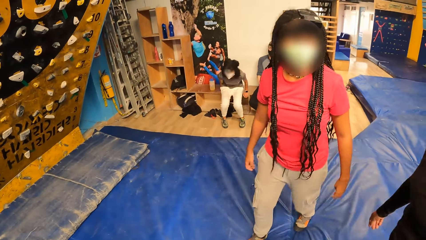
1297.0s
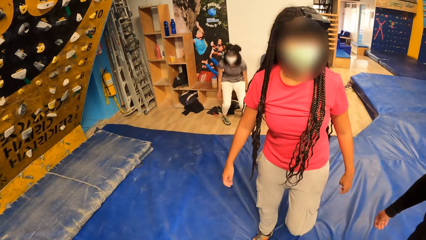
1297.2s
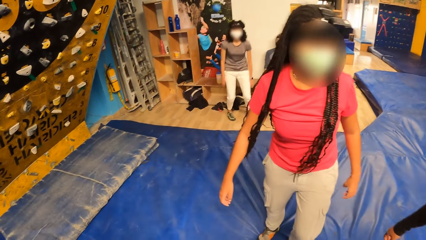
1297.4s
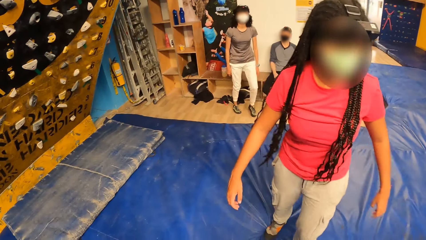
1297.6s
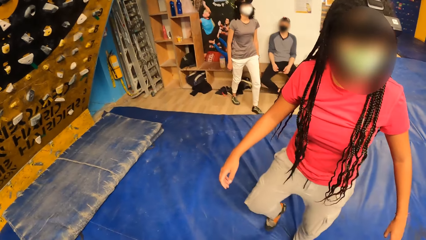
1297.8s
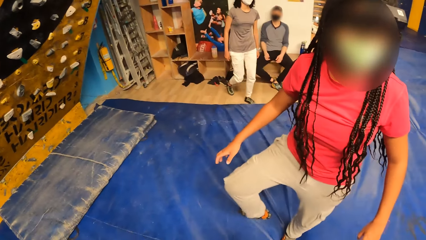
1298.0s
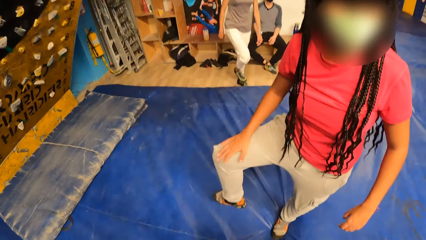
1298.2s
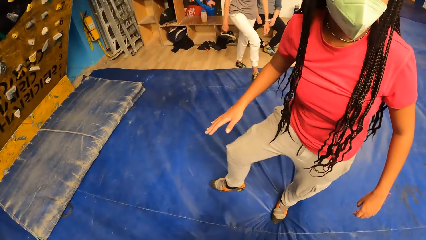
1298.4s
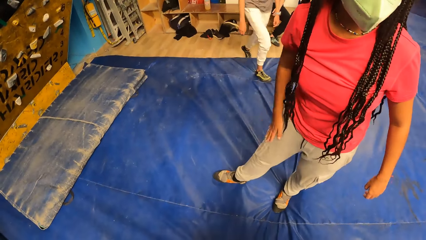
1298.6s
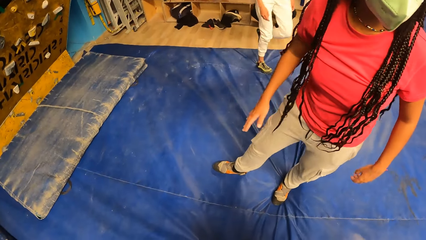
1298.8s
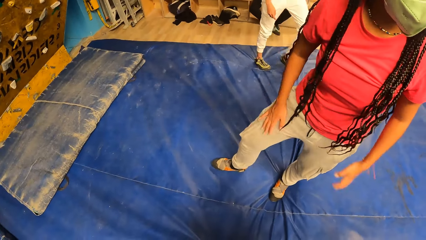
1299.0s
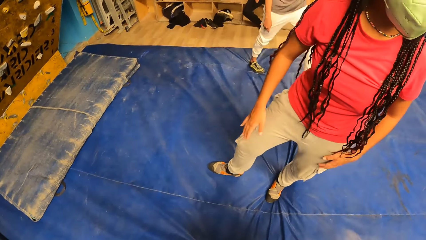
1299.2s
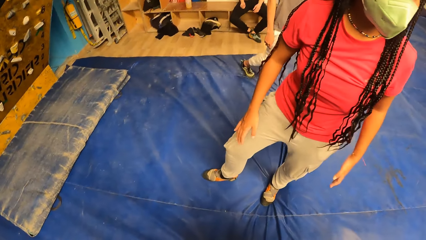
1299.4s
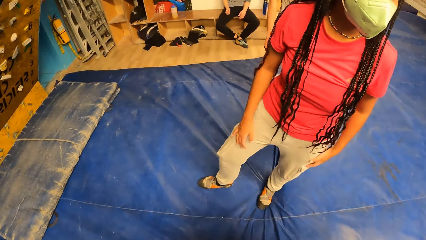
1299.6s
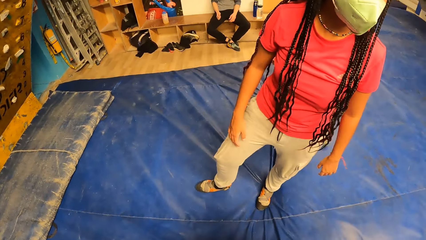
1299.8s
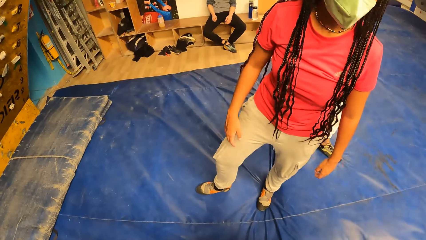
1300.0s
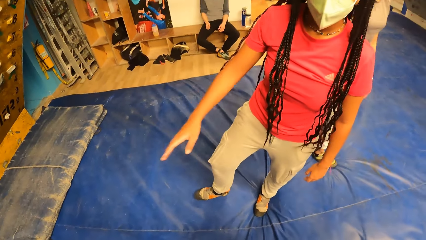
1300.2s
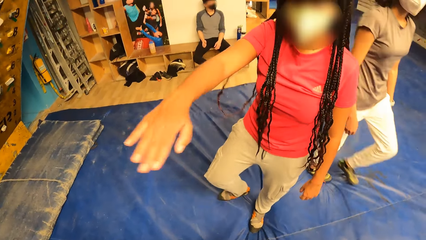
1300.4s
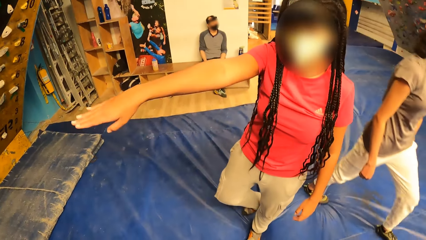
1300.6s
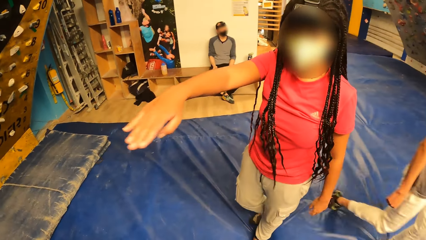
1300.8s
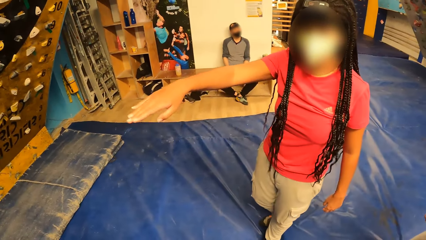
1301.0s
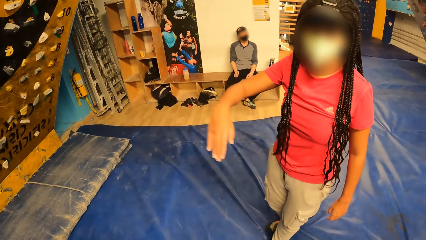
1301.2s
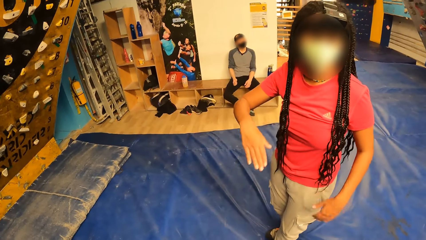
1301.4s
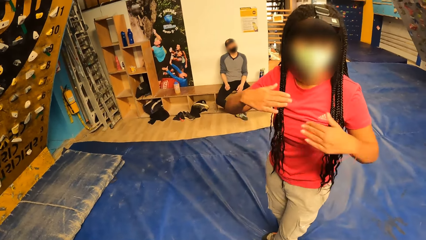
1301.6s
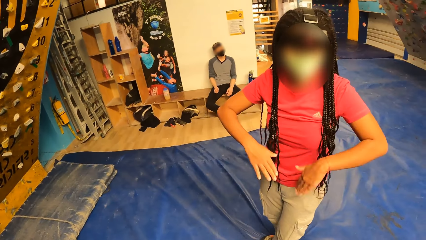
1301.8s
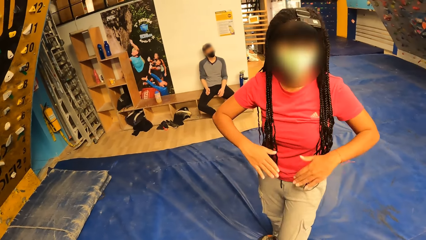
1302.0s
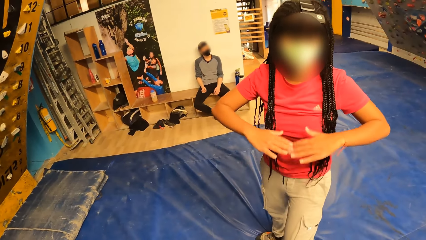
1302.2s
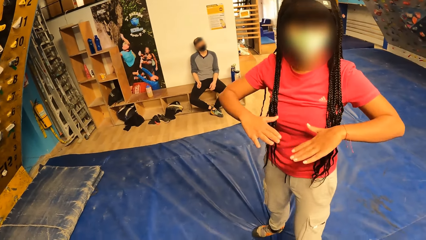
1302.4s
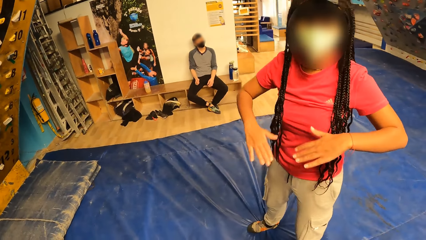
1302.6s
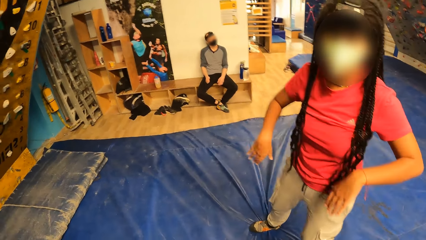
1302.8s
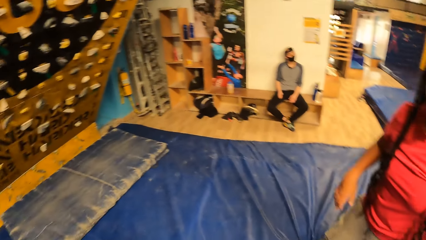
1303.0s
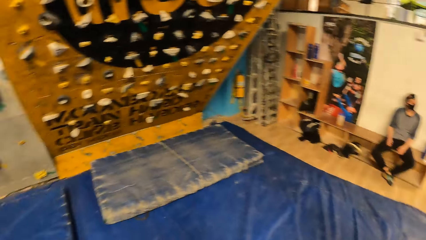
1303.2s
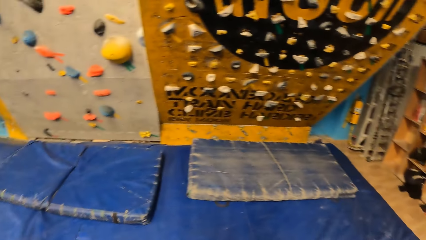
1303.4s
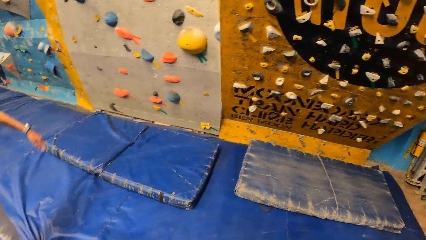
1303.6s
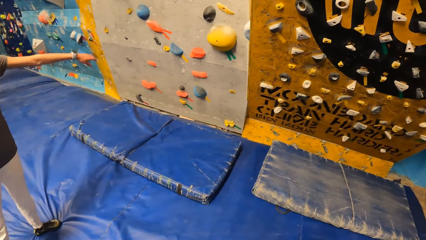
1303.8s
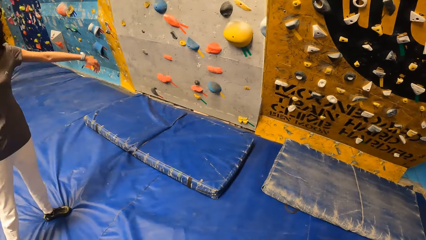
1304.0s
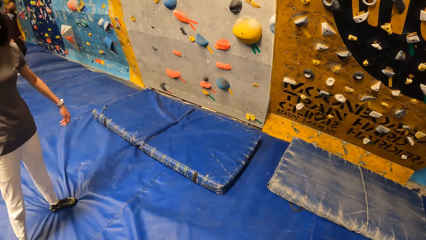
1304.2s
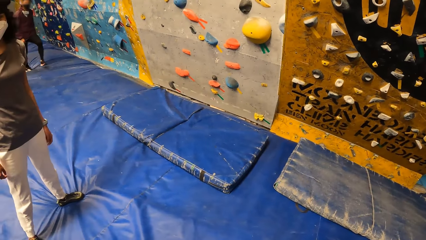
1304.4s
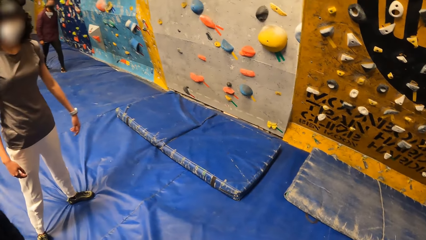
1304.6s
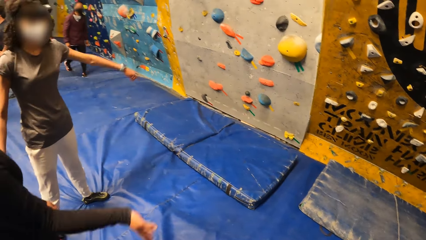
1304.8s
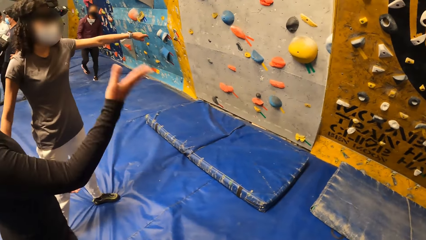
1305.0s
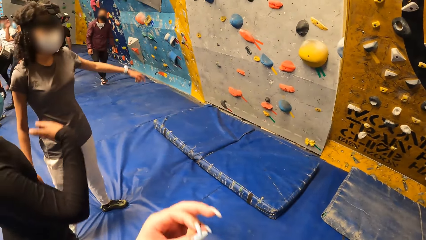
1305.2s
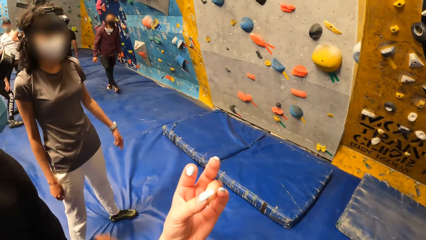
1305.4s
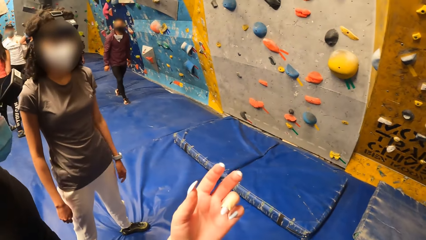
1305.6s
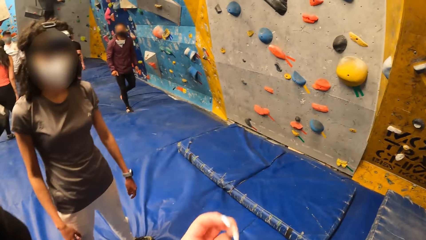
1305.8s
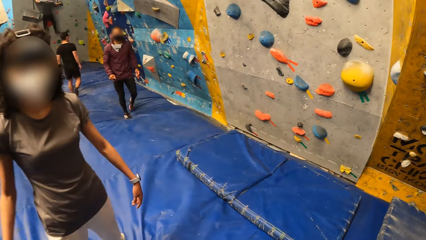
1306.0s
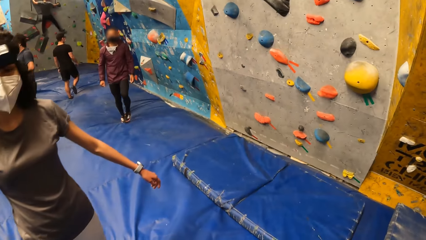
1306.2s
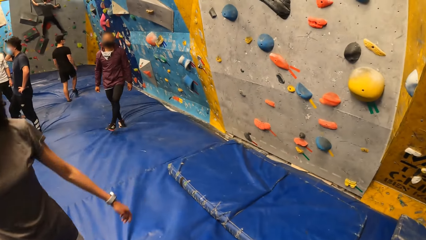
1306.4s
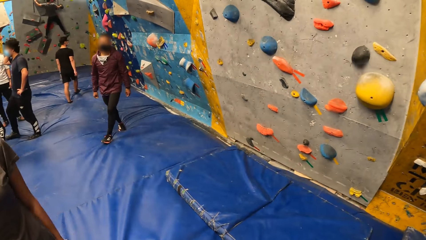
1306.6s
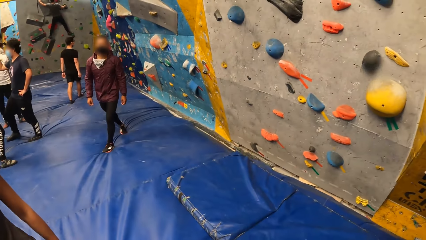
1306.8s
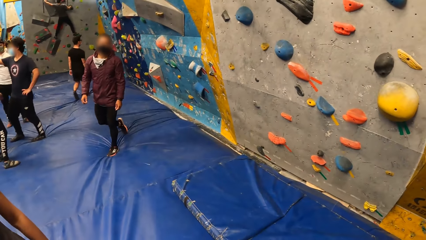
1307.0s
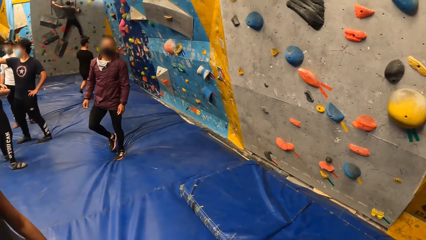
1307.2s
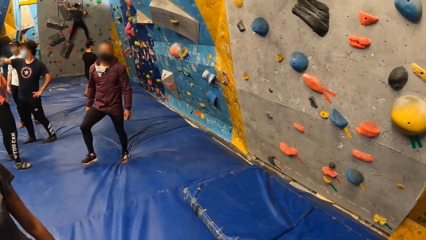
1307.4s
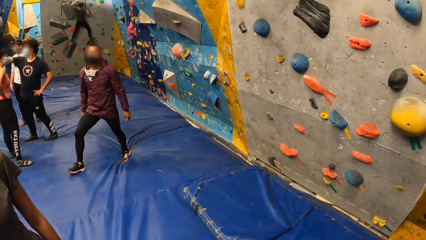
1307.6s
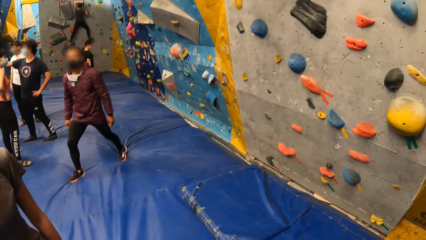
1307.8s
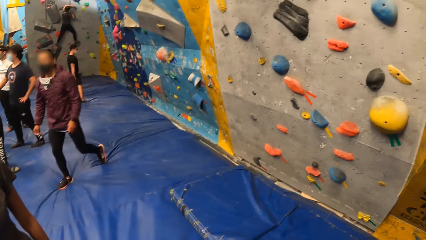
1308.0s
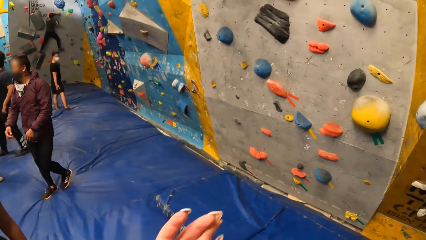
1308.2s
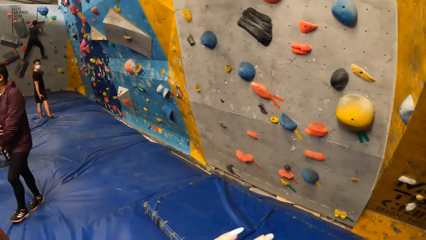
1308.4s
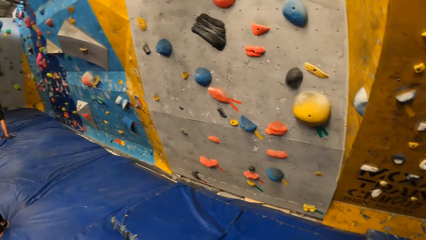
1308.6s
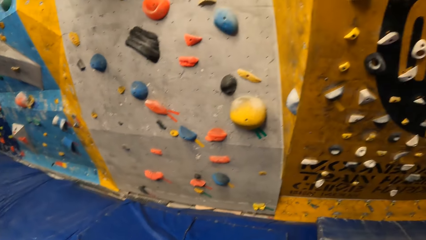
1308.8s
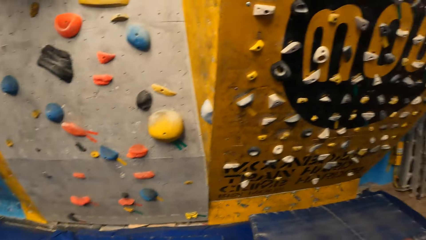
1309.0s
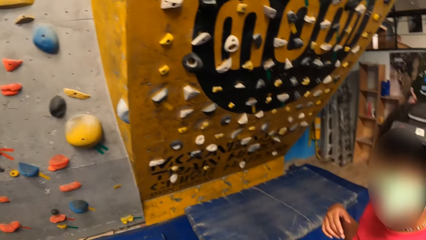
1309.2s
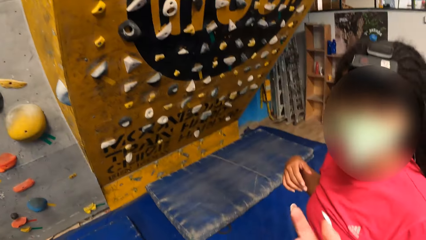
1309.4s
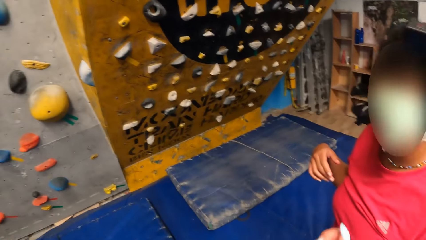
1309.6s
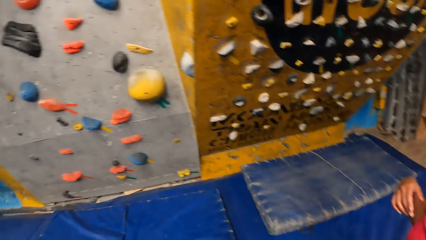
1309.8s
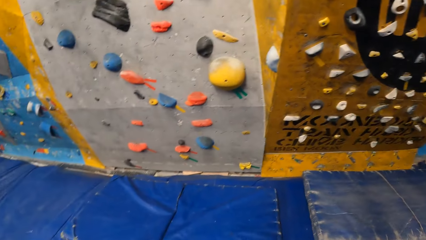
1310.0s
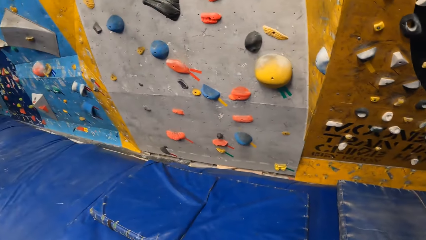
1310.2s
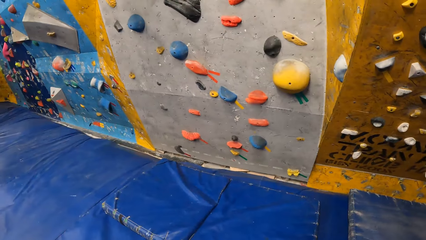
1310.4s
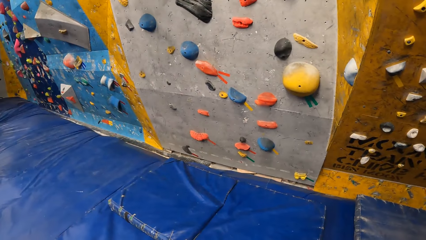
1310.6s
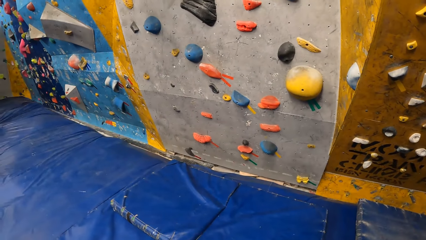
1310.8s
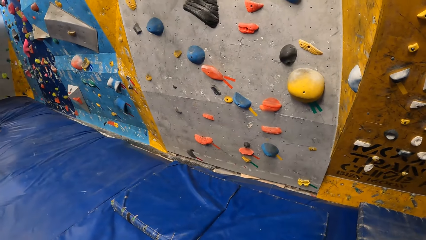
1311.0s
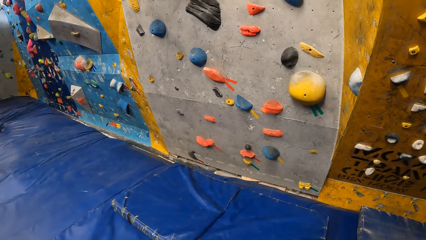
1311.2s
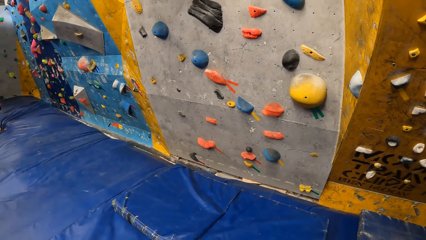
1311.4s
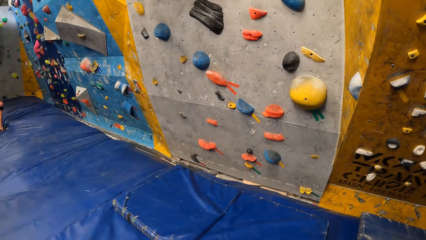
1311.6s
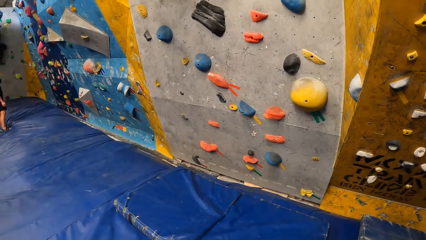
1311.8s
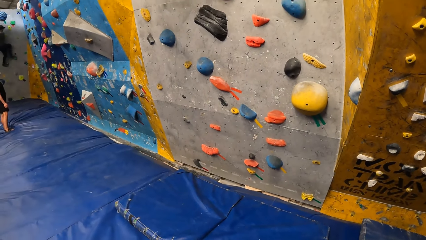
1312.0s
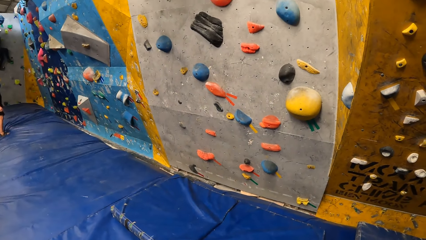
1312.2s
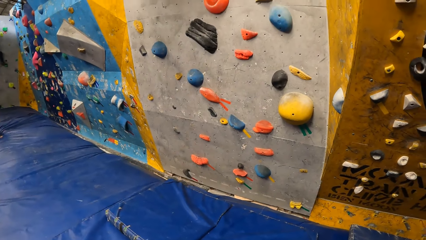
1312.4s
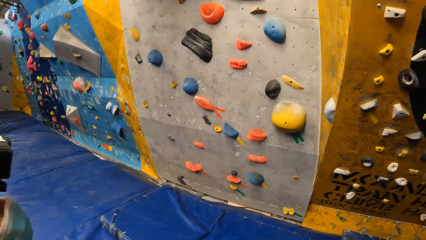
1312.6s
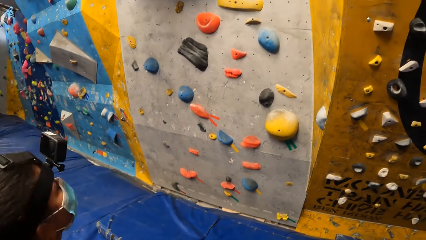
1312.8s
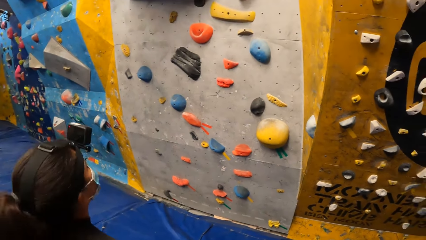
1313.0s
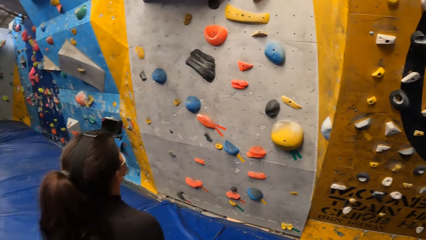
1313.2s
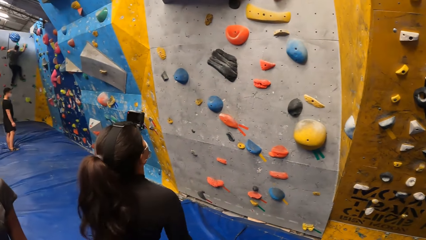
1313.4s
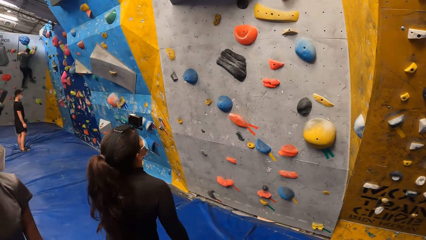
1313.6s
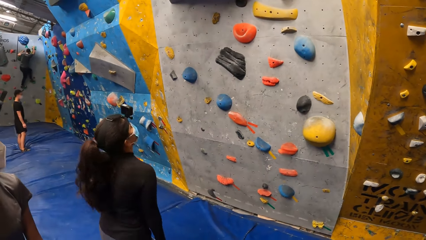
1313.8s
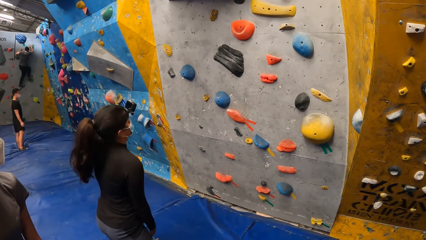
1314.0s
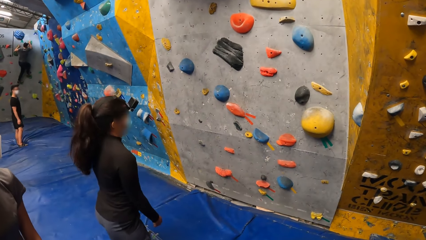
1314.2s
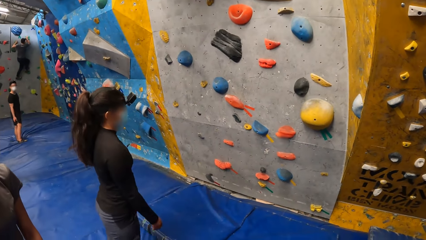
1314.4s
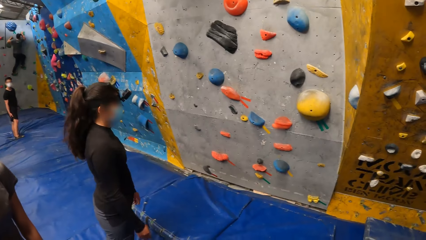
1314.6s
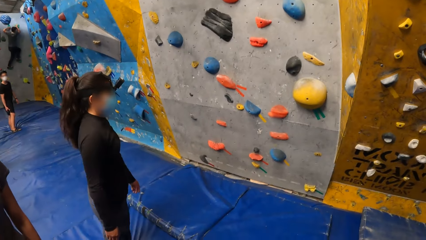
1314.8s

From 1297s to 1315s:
The camera wearer converses with a woman. They look around. They gesture with their left hand. They look at the wall. They look around. They look at the wall.
